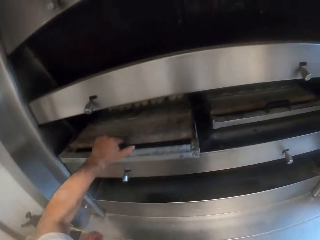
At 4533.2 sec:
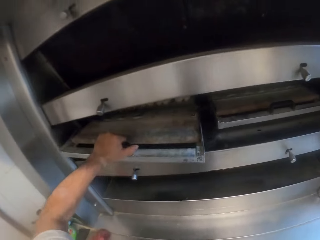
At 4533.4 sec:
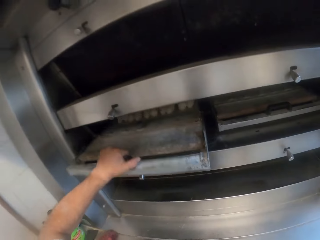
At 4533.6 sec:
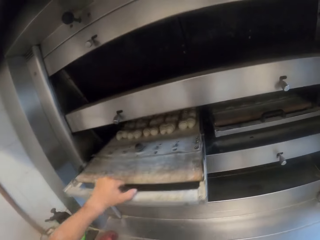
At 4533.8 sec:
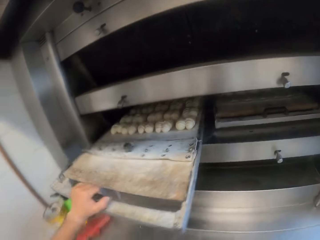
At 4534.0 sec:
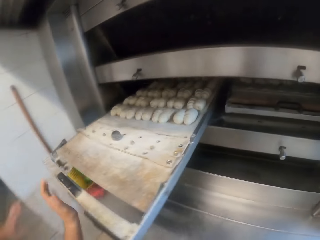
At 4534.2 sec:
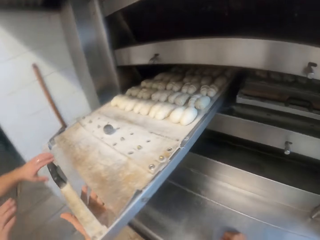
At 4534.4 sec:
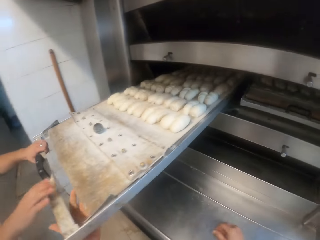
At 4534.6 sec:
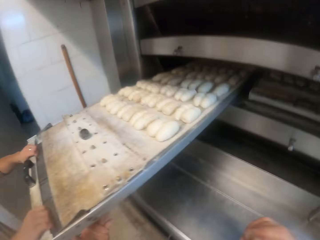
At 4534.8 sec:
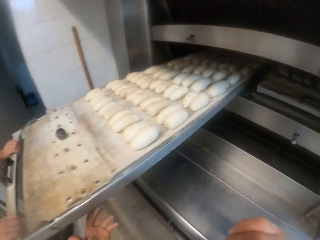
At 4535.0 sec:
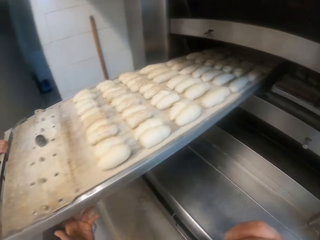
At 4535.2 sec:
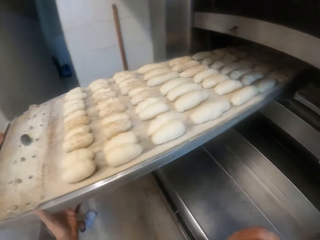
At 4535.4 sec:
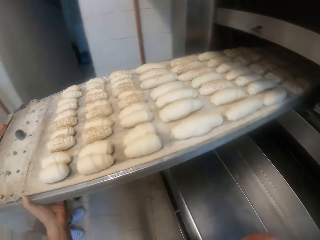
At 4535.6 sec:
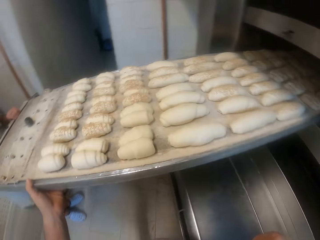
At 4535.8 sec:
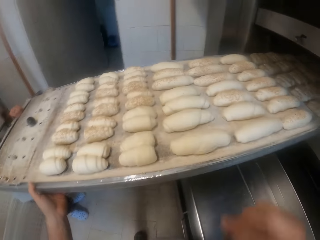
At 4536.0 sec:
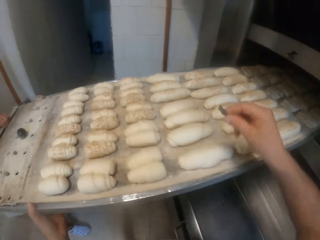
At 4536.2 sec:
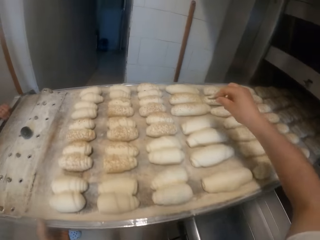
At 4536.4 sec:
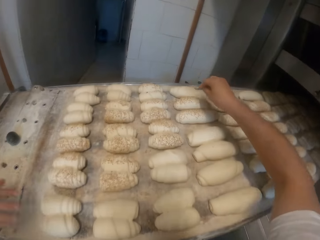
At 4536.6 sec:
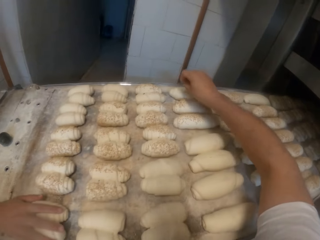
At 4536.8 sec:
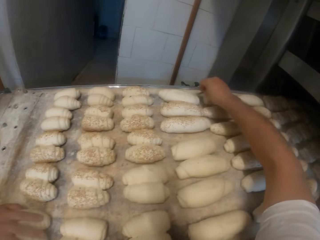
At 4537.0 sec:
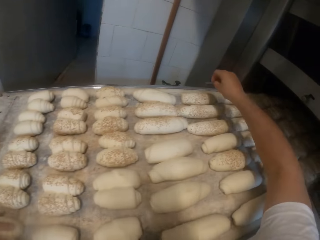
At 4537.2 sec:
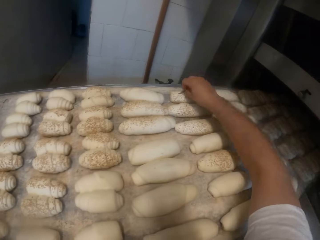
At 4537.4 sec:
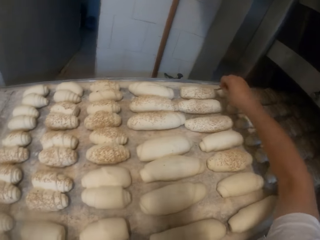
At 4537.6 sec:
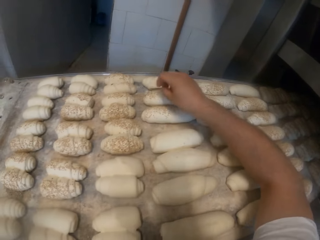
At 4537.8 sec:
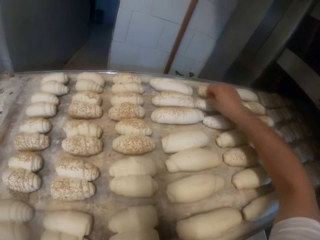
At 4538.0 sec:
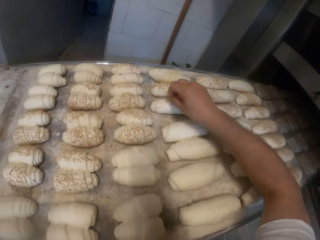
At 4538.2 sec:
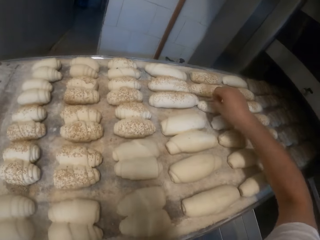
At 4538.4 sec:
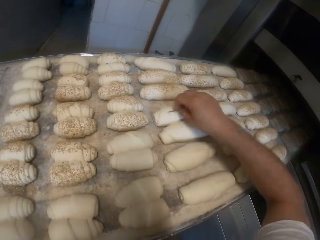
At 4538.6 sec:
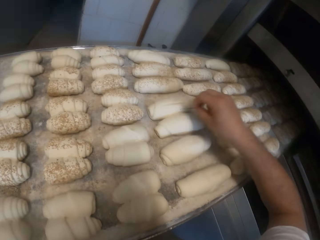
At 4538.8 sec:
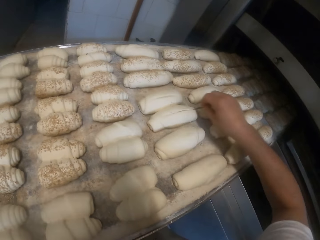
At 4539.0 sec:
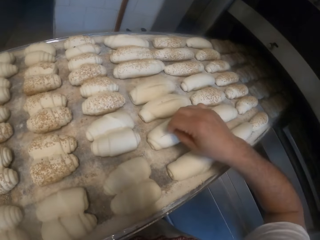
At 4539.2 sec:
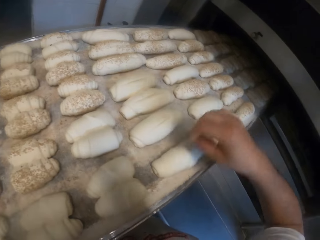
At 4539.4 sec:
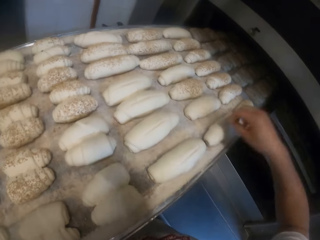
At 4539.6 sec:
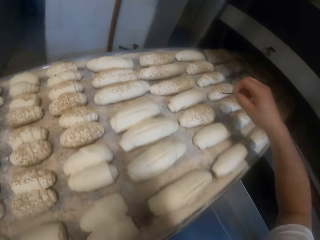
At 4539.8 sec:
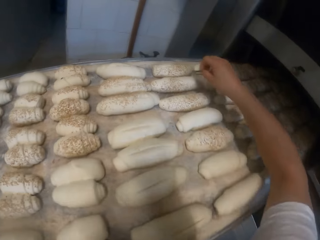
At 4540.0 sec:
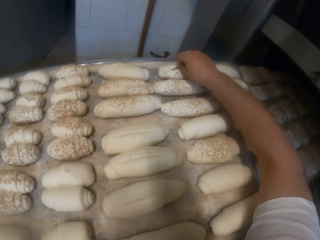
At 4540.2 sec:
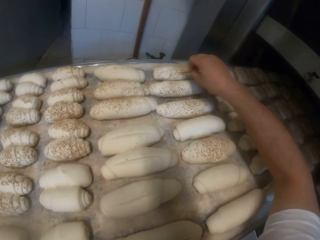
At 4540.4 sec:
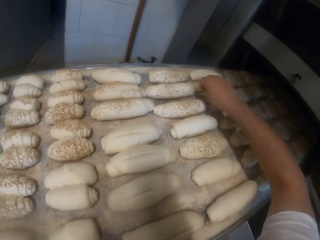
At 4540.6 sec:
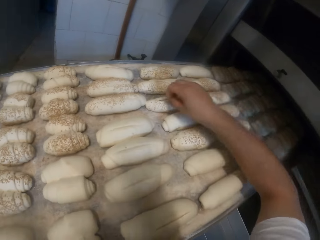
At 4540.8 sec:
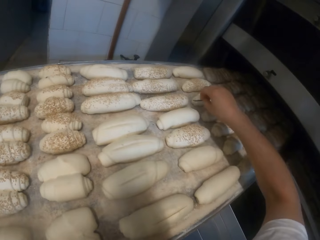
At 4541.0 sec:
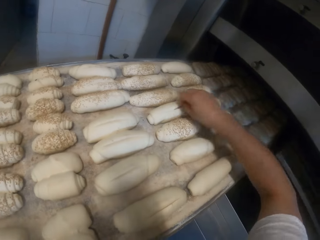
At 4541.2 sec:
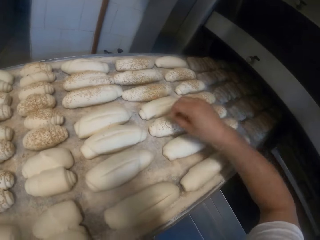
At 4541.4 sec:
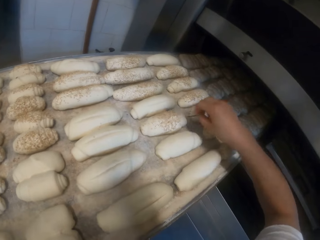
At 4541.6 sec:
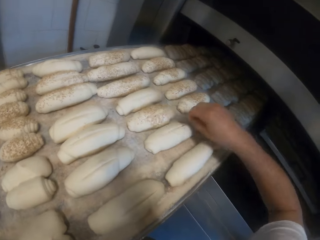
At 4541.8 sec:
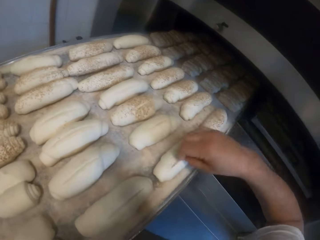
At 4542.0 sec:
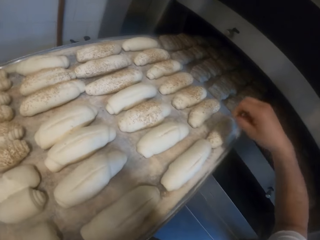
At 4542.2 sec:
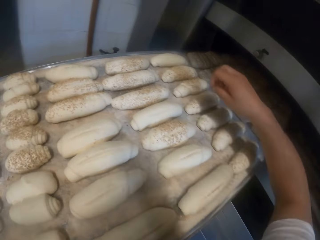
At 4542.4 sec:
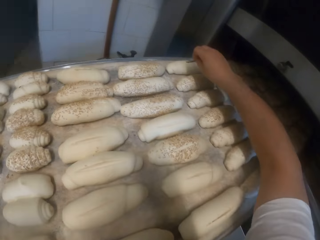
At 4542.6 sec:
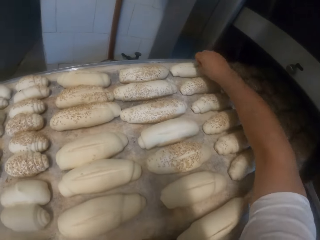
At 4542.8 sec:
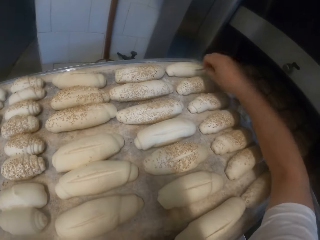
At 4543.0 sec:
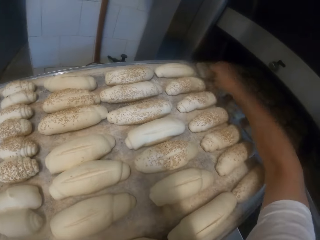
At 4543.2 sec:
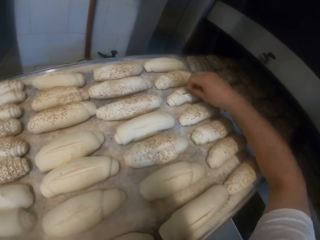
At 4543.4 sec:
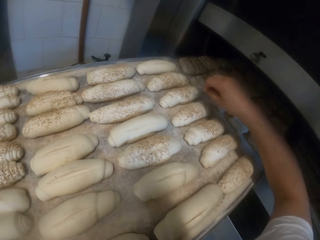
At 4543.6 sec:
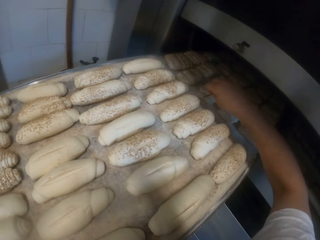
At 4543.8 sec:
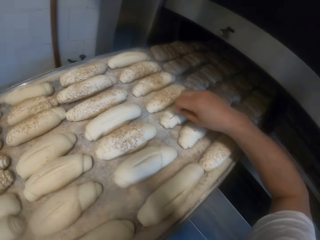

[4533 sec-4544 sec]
The camera wearer brings out a baking sheet from the oven with his left hand. A person holds the dough tray or baking sheet, moves out the dough tray, and holds the dough on the tray. The camera wearer marks the doughs with something in the tray. He slices the doughs in the baking sheet with his right hand.

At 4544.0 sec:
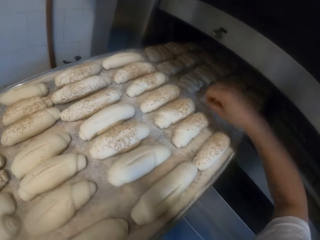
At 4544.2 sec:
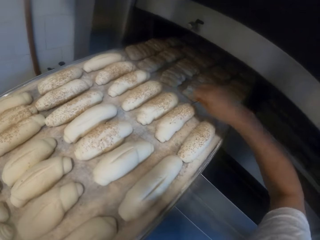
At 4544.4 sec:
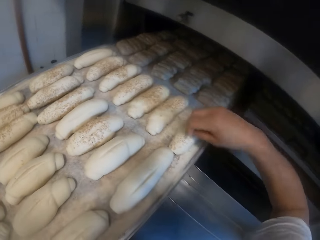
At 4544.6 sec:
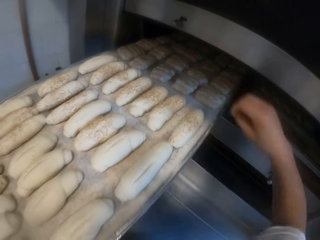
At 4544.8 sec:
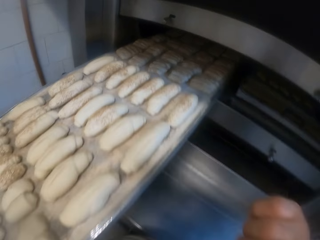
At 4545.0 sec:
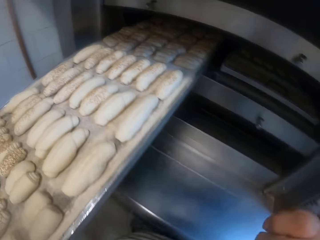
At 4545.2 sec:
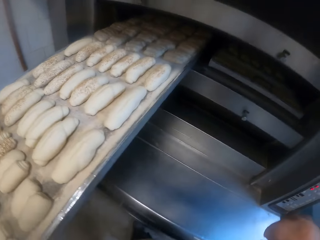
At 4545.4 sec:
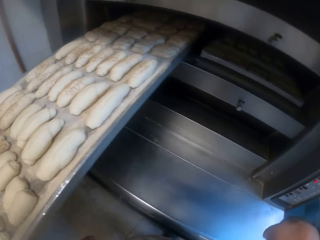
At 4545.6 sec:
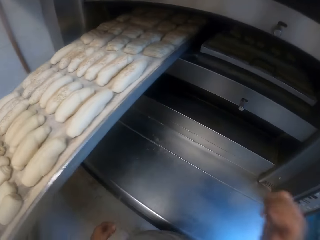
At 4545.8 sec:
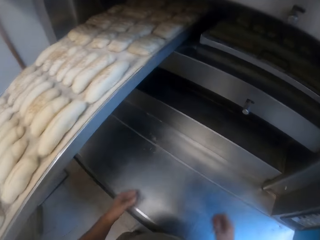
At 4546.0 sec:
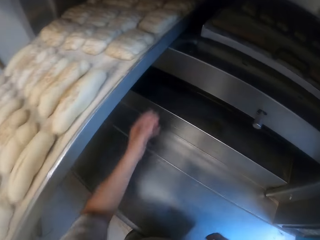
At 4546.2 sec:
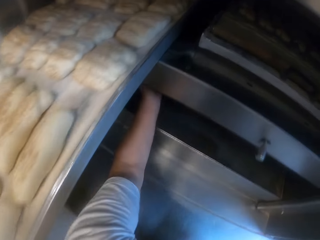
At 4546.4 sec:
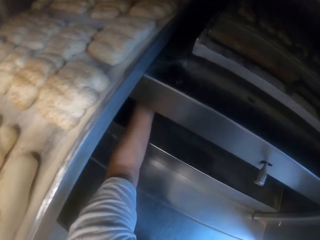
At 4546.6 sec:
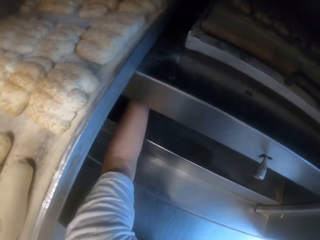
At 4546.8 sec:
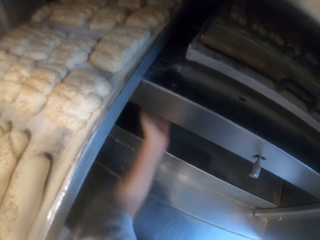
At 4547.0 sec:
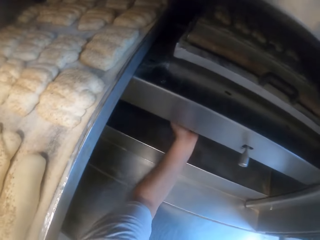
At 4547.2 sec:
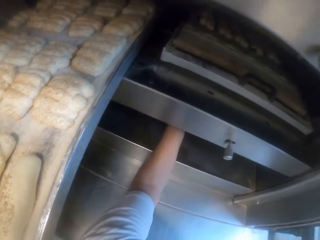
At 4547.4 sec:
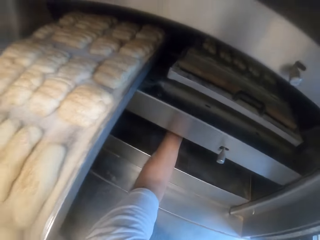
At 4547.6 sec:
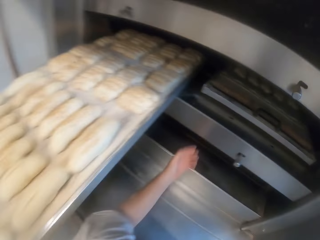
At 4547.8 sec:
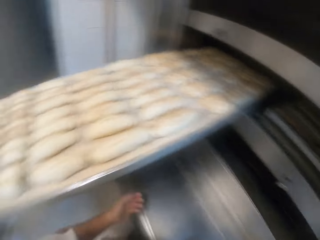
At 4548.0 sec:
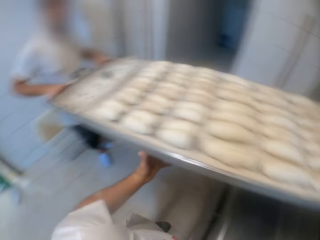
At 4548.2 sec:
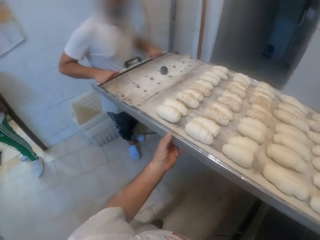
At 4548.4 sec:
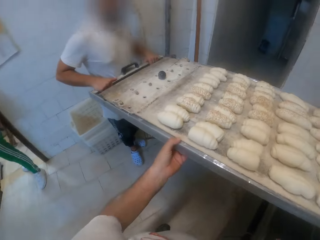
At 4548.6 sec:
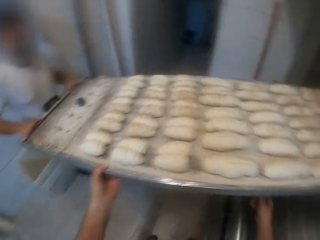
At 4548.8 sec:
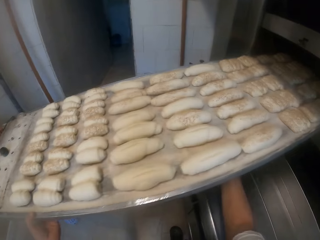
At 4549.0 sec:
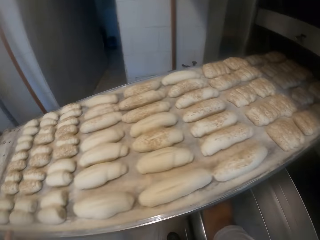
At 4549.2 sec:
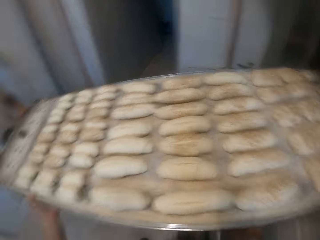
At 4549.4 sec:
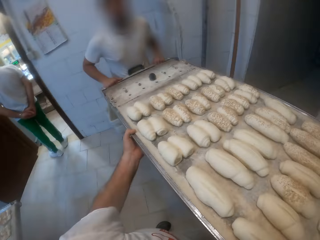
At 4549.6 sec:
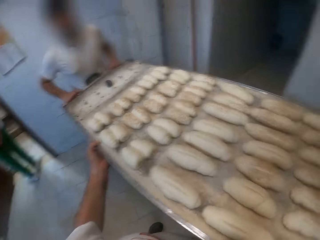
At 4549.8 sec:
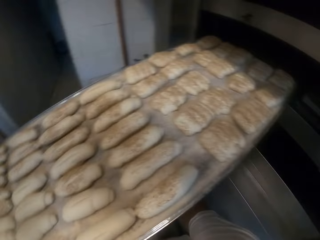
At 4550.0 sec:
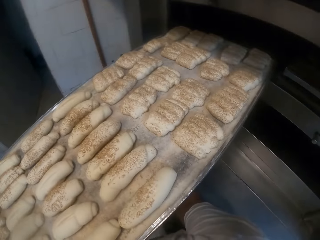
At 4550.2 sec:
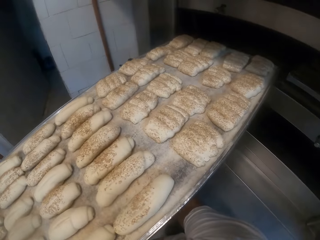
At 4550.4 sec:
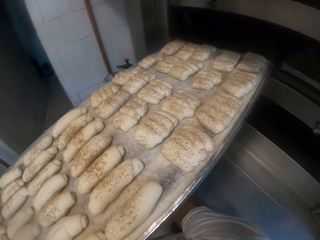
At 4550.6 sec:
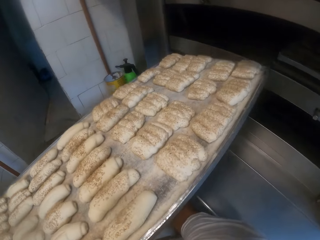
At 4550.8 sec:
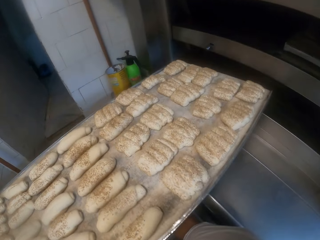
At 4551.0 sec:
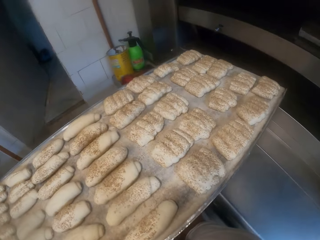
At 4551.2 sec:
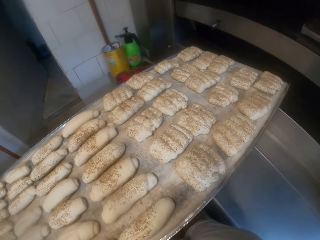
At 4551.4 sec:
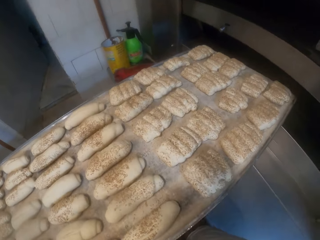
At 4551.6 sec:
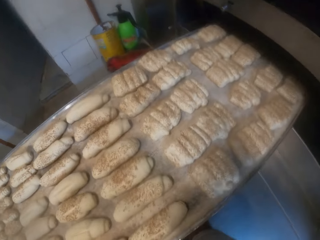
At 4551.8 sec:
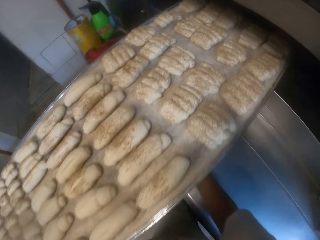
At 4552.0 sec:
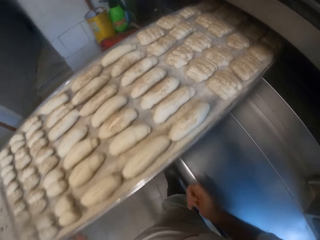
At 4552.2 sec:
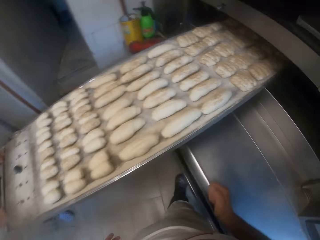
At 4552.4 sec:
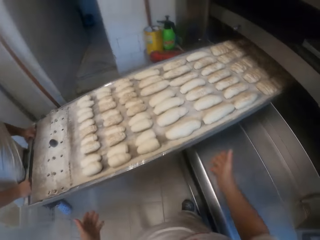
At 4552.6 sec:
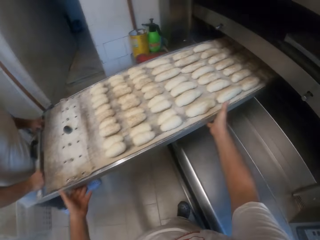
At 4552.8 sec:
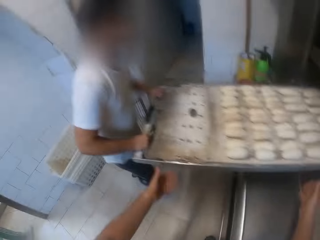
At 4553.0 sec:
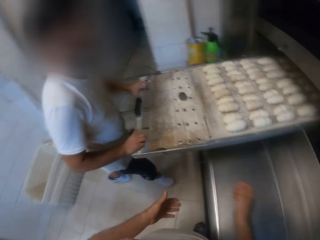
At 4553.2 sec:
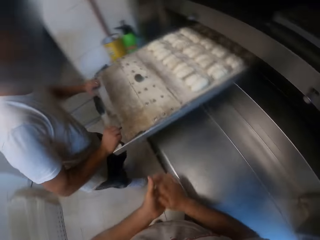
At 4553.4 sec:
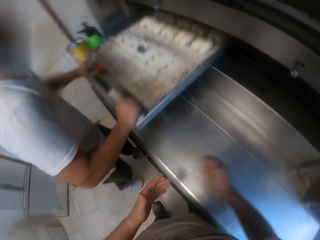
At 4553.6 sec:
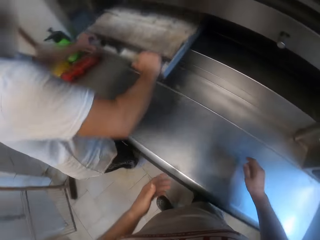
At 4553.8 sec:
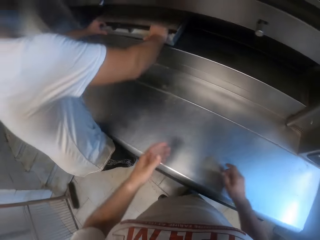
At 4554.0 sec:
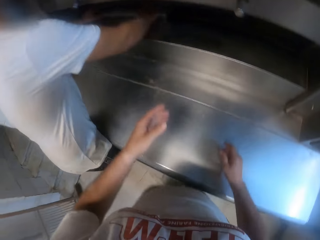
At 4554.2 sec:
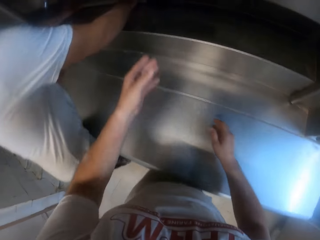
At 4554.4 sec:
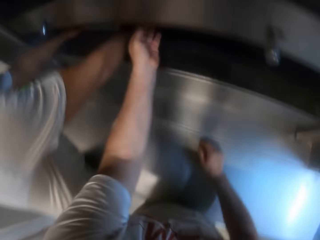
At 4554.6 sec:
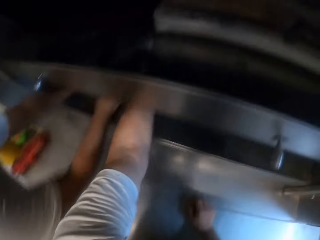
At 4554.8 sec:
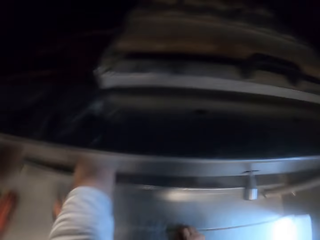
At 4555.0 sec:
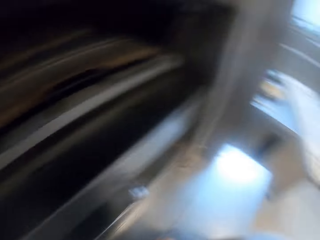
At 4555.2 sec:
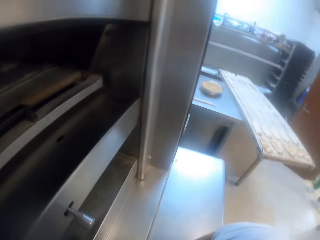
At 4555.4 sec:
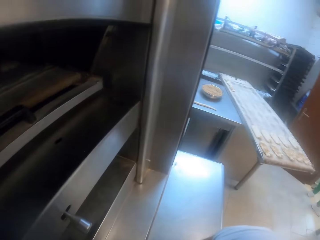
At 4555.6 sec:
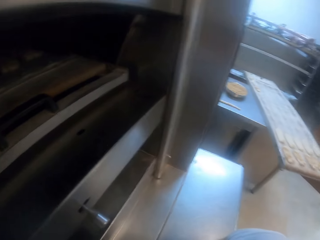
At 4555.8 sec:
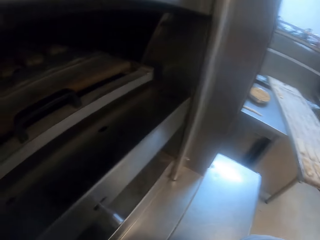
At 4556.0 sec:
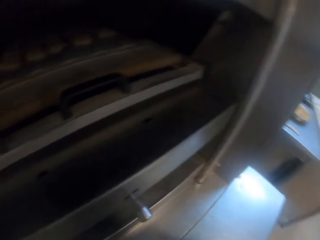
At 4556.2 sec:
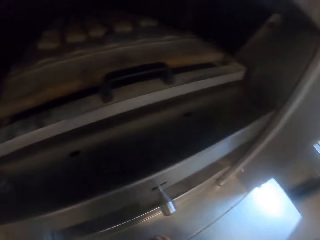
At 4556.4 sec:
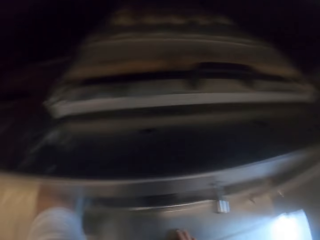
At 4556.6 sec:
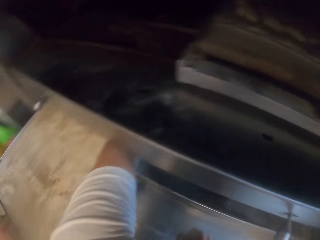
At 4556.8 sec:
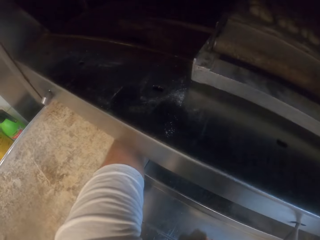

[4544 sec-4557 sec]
The camera wearer moves his hand inside the baking oven machine. He holds the dough tray. He stares at the doughs in the tray. He moves the baking sheet to a lower oven alongside a man with both hands. The camera wearer and the man move out the dough tray. The man moves the dough tray inside the baking oven machine. The camera wearer moves his hand inside the baking oven machine and looks around the bakery.
